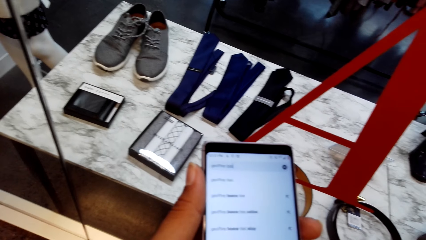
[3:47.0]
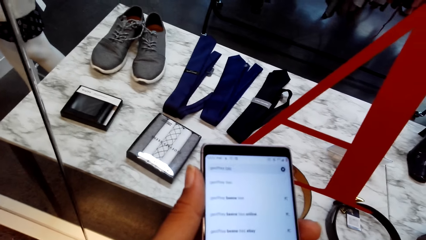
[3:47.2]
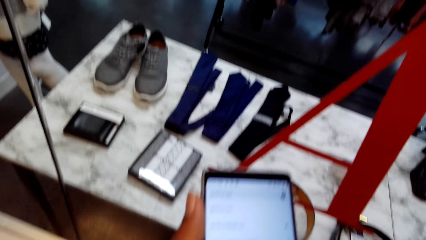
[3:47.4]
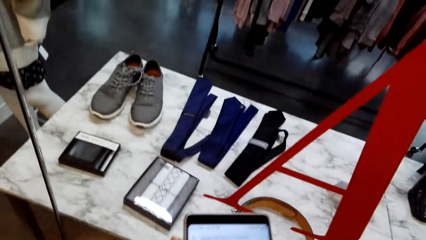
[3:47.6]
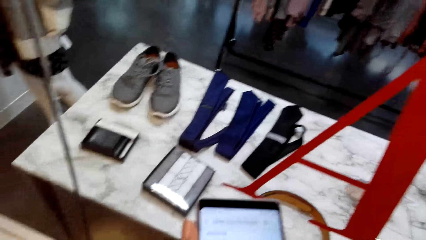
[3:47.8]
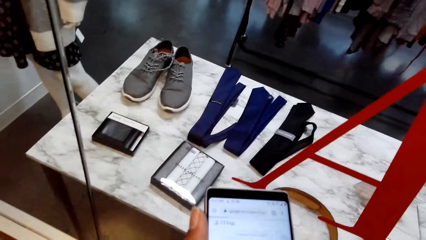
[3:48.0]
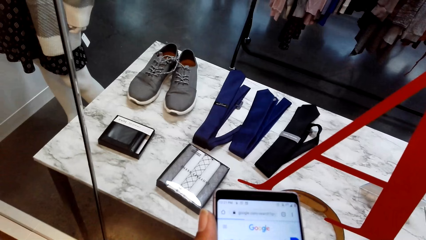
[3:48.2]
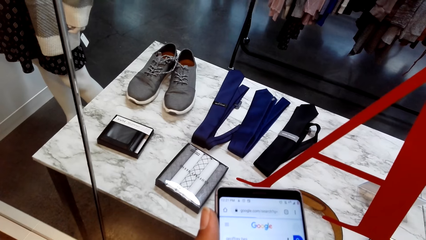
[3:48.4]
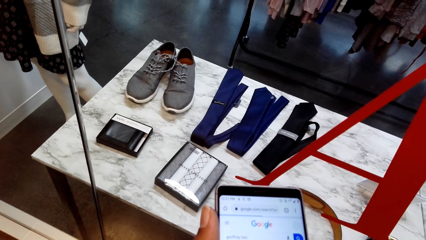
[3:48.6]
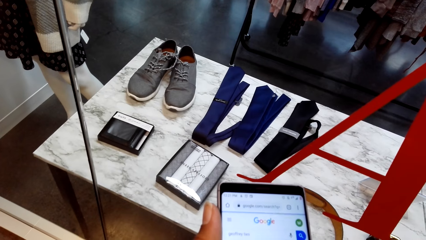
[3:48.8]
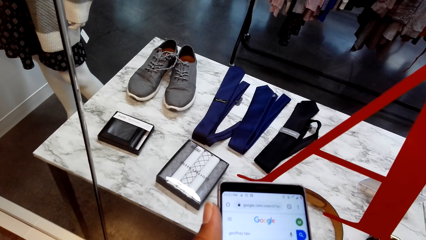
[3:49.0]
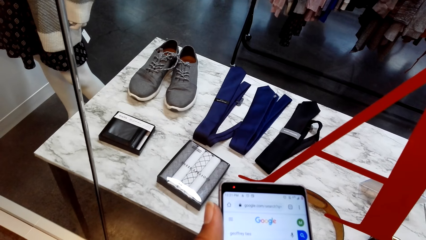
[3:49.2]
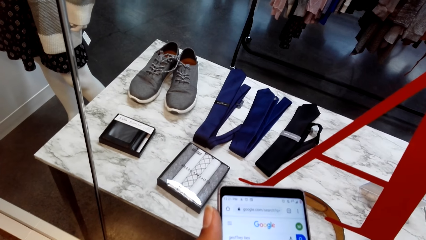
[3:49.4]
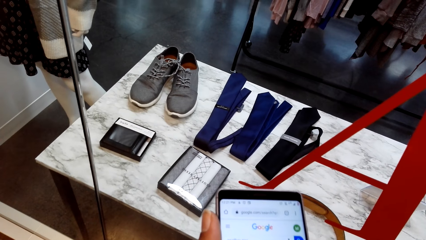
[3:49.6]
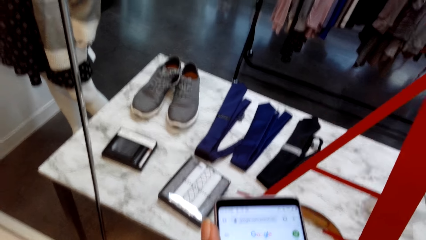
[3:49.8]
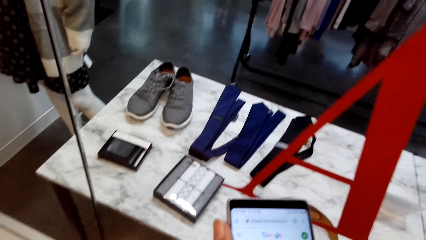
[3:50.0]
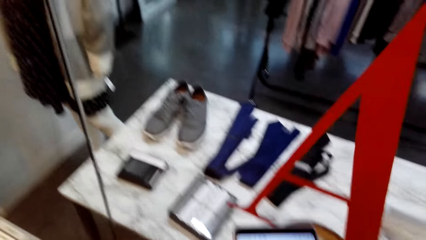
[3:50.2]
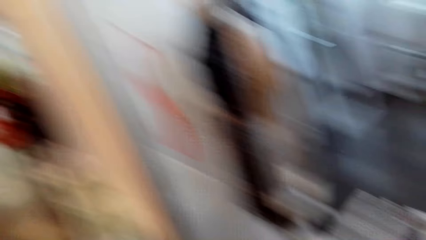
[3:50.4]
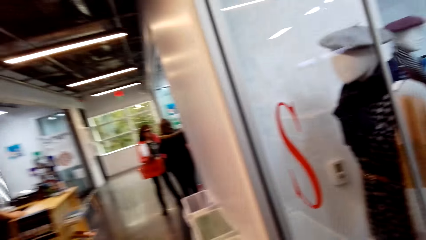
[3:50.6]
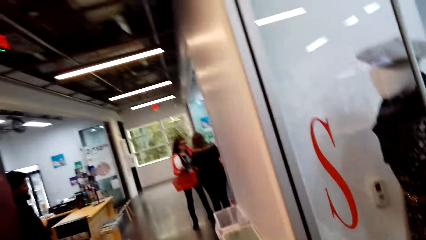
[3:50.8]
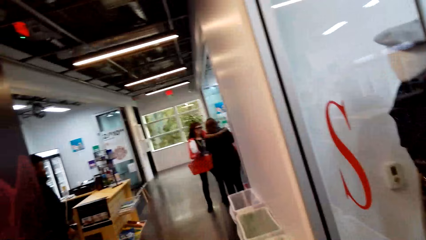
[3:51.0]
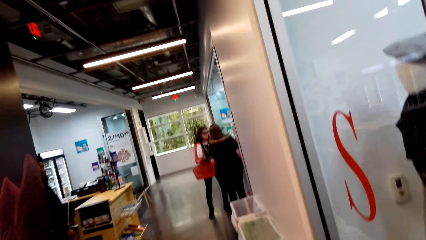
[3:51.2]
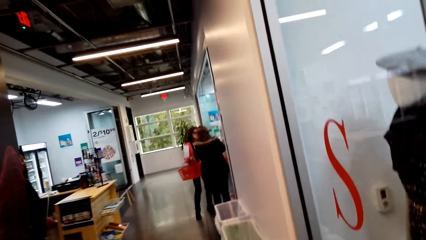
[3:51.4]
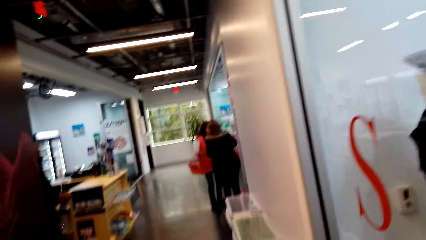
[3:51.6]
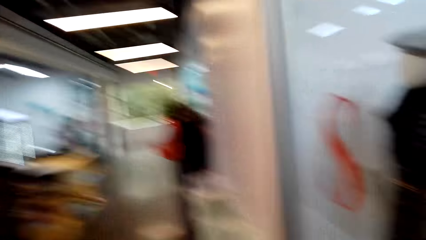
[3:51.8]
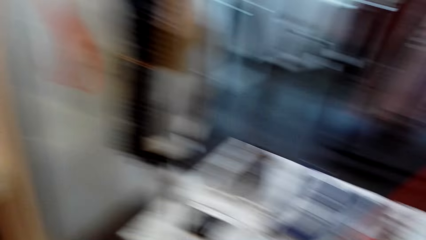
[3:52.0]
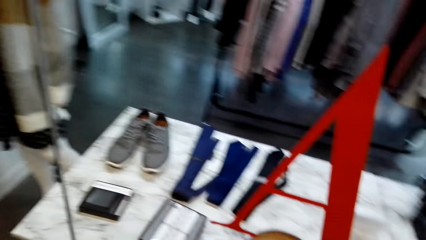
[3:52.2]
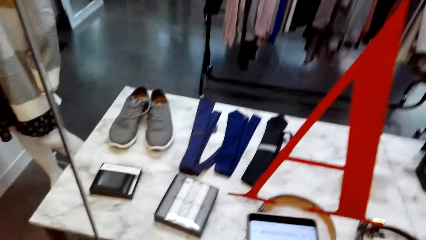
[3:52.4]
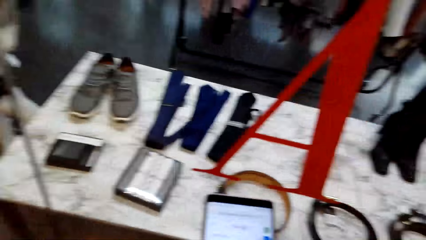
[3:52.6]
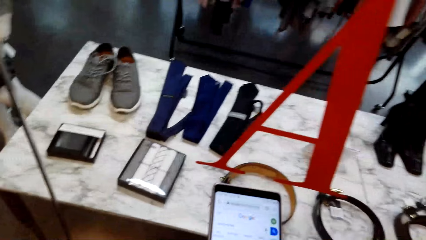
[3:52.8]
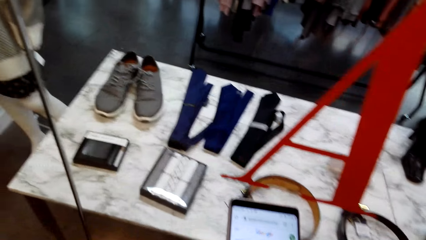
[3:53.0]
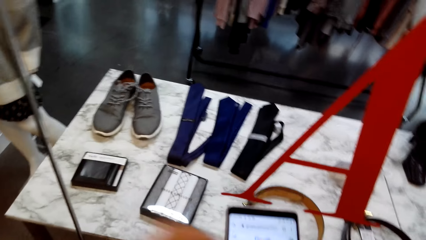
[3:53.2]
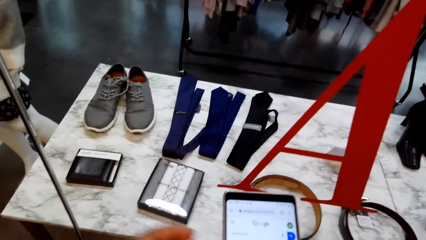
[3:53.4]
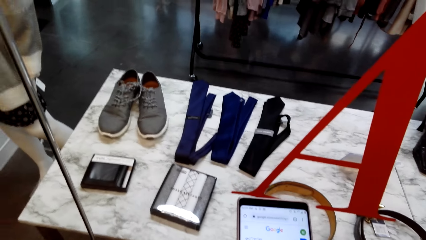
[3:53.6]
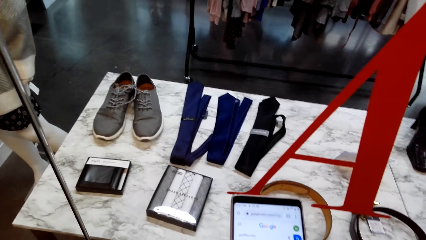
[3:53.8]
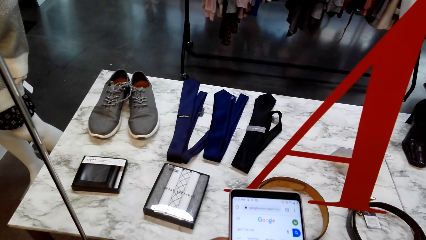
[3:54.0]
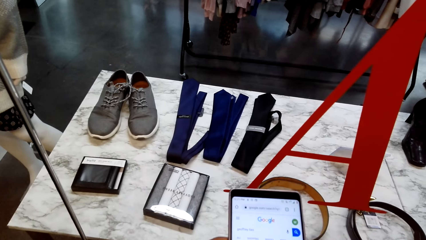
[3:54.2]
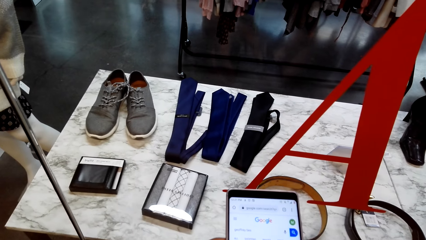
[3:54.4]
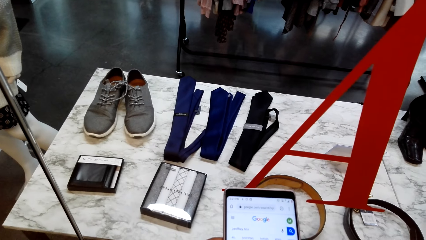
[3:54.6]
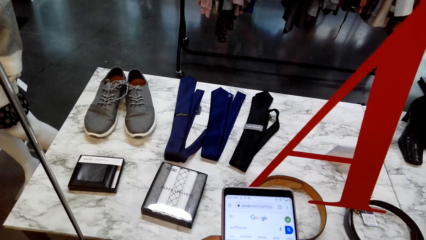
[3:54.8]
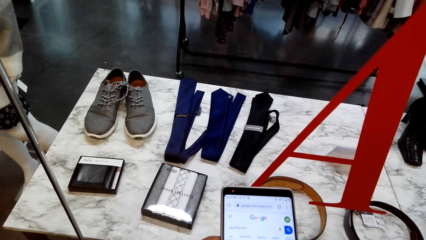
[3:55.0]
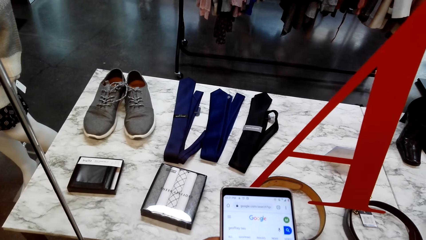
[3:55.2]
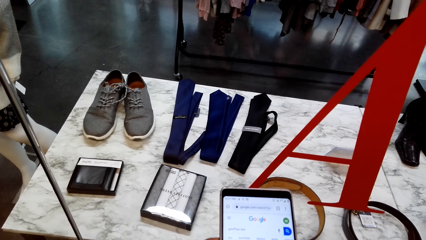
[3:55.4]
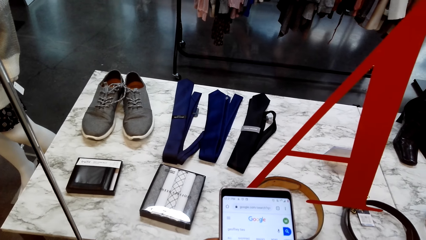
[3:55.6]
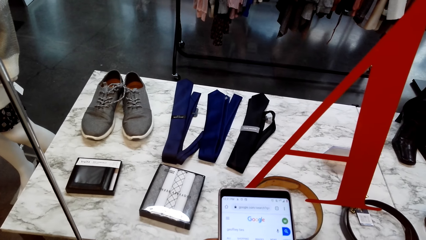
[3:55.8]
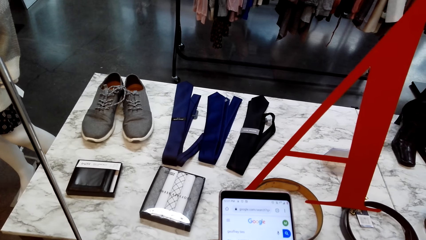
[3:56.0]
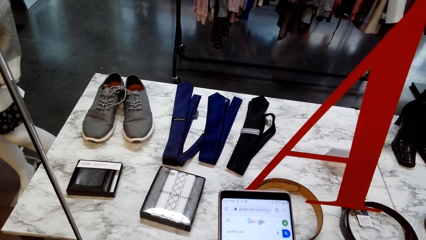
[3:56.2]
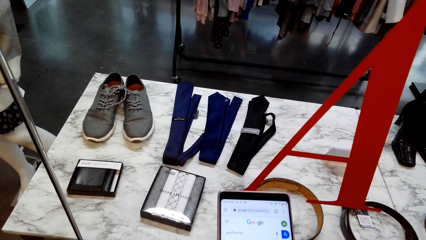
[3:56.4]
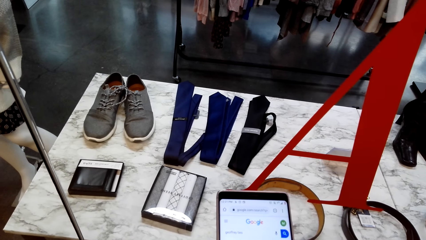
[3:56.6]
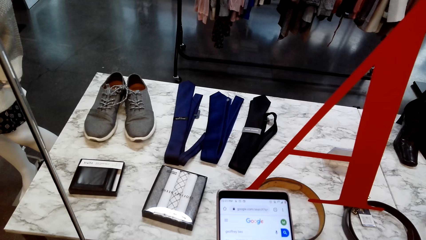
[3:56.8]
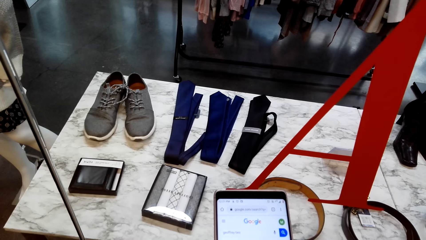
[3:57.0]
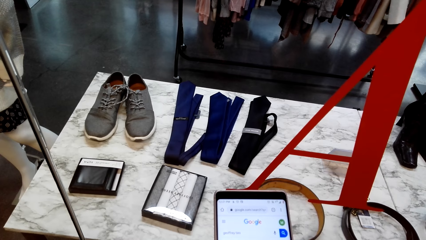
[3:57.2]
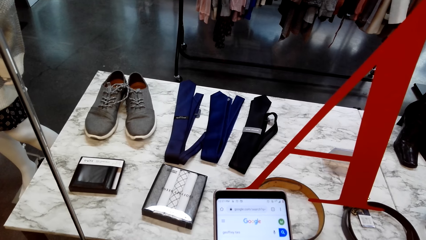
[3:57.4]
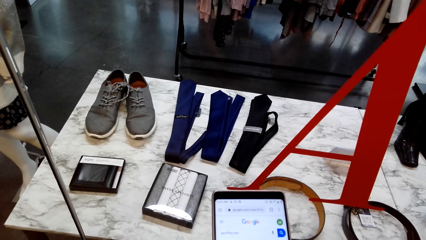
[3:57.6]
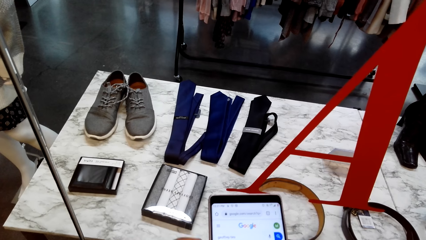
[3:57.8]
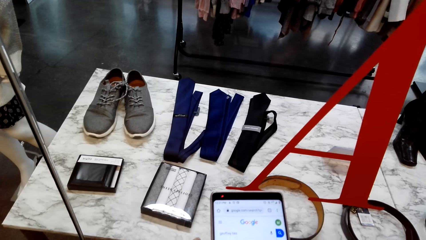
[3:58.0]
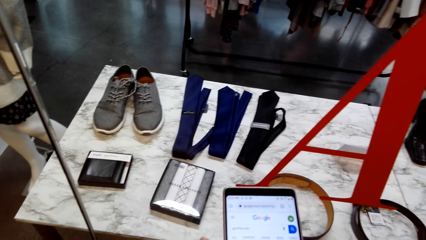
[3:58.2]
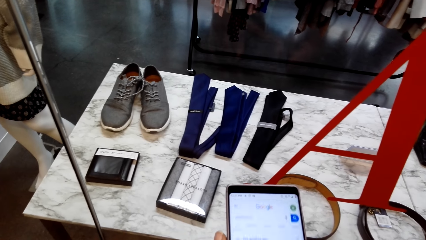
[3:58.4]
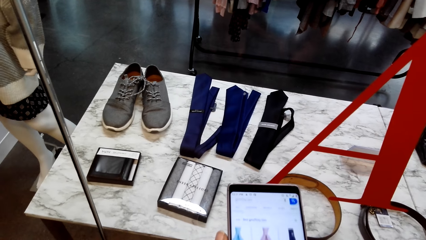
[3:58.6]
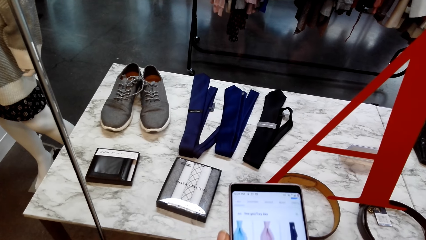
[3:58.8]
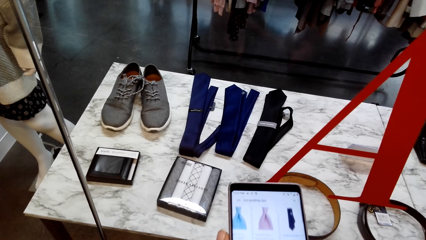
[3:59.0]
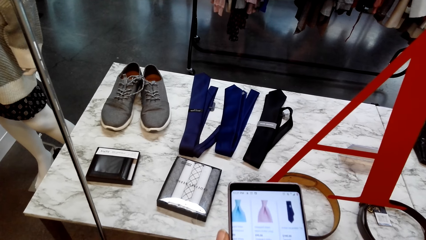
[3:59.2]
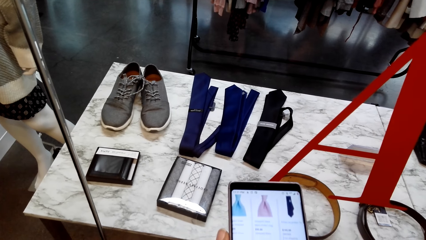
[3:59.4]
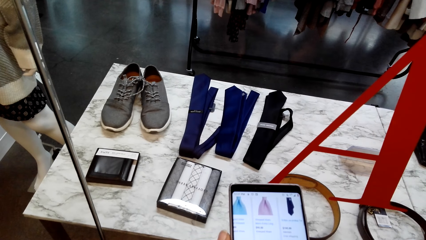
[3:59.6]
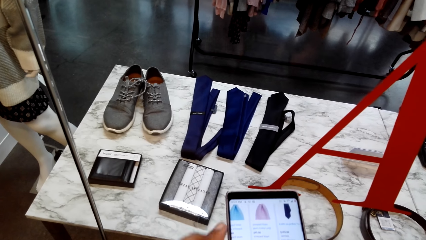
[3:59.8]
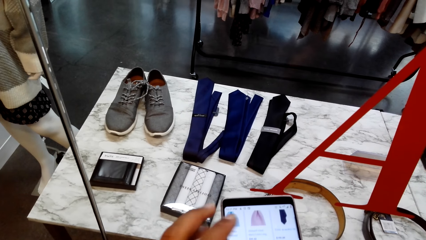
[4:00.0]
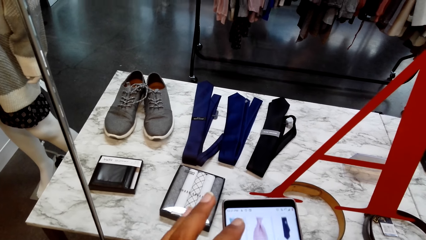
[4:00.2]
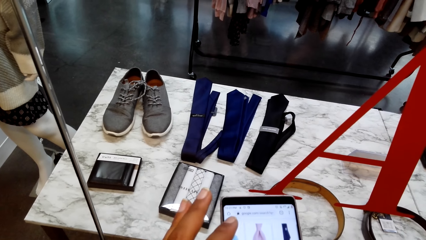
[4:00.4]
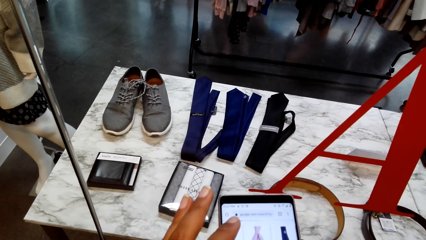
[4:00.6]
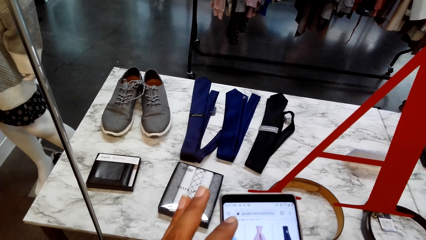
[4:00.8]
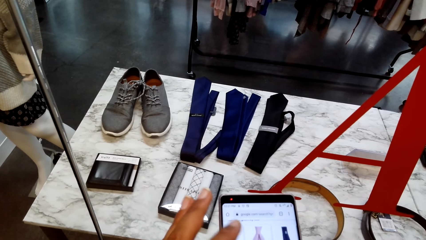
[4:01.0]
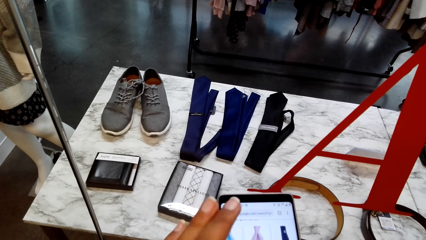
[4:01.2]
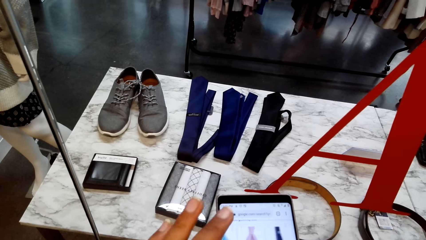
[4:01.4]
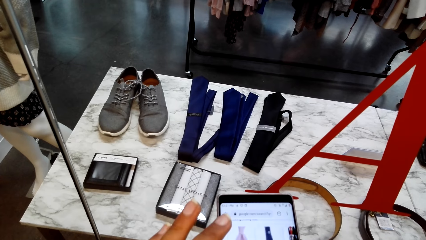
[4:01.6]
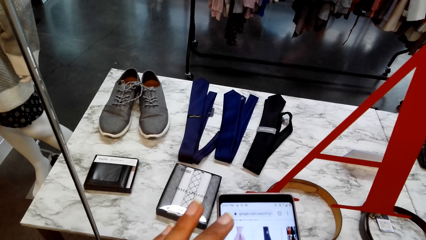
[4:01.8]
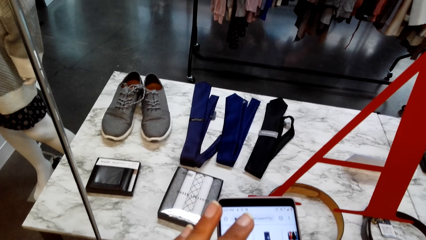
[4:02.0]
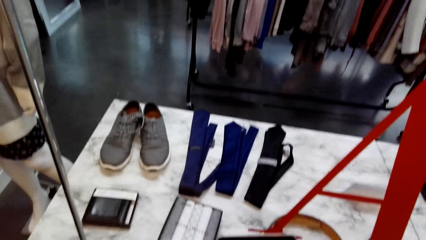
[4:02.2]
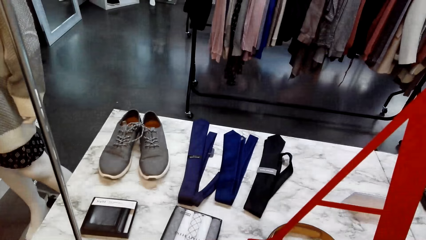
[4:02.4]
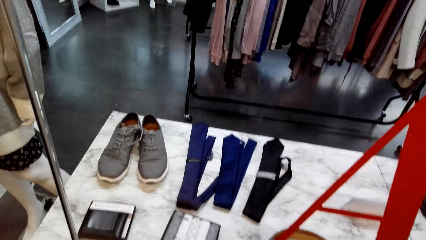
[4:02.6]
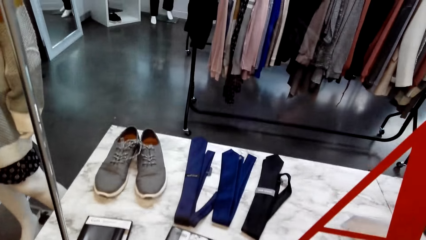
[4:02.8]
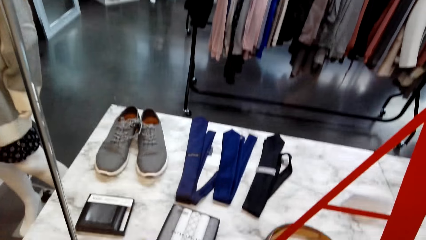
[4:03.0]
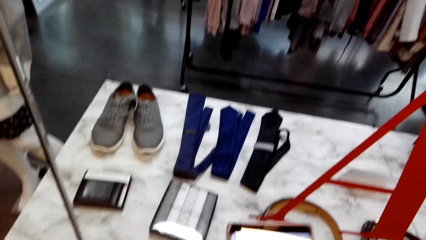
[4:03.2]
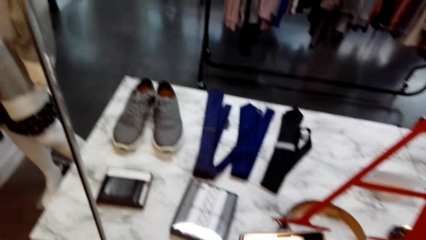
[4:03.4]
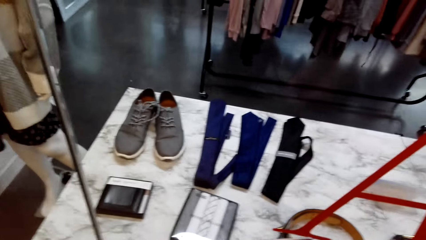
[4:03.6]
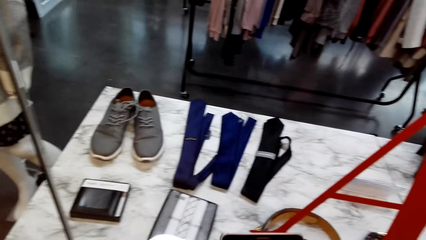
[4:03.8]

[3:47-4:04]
The camera wearer looks around the clothes store. They stare at the phone and scroll the phone. They operate the phone.
